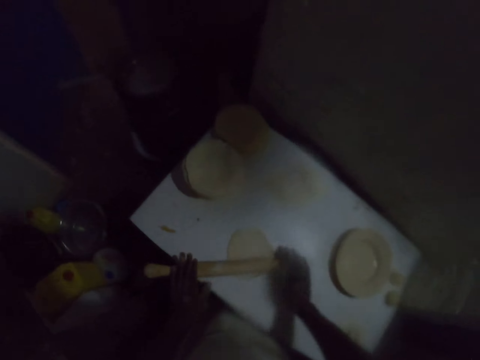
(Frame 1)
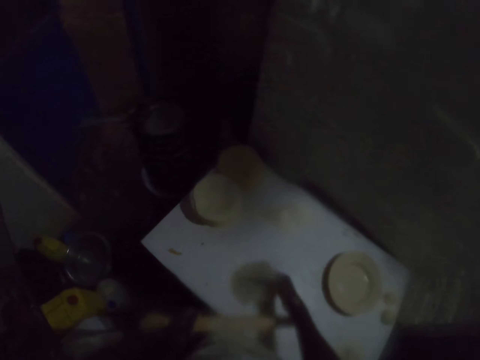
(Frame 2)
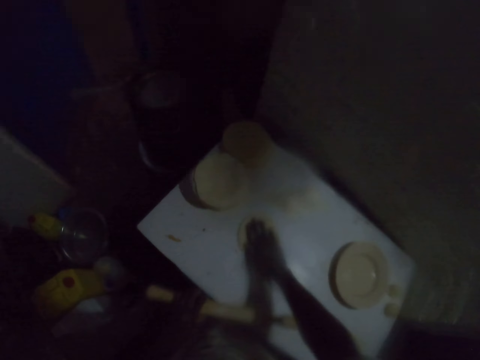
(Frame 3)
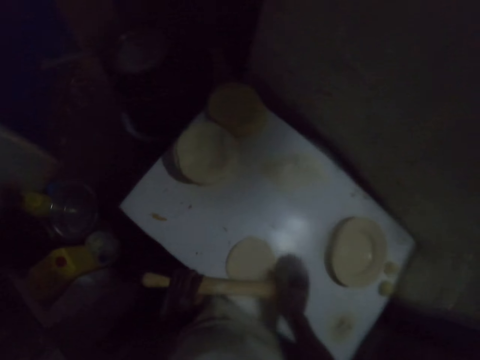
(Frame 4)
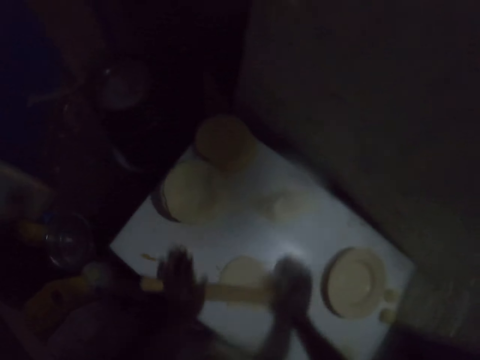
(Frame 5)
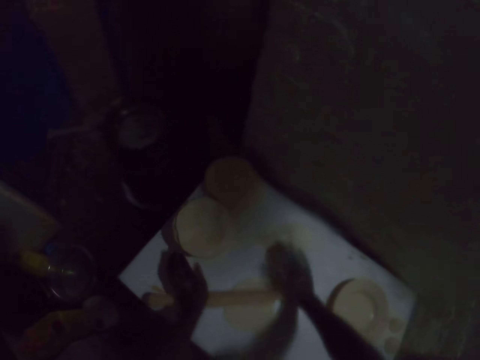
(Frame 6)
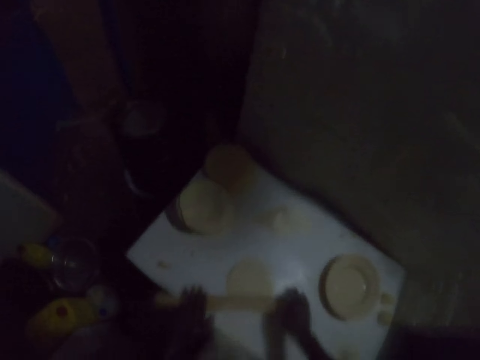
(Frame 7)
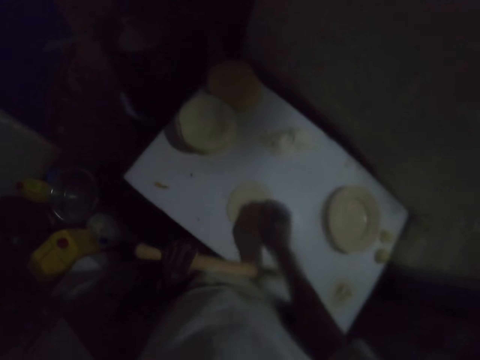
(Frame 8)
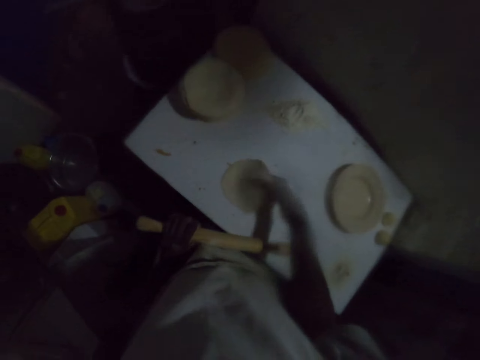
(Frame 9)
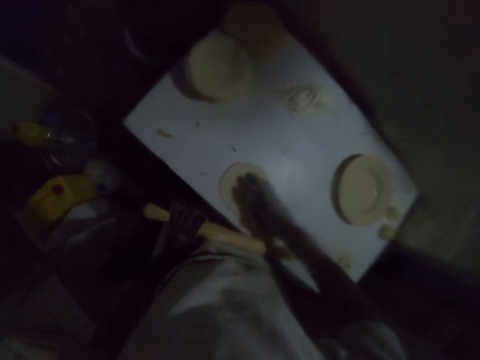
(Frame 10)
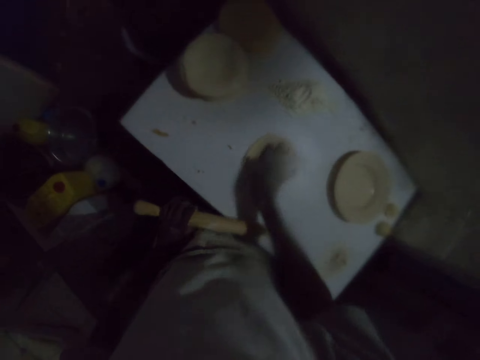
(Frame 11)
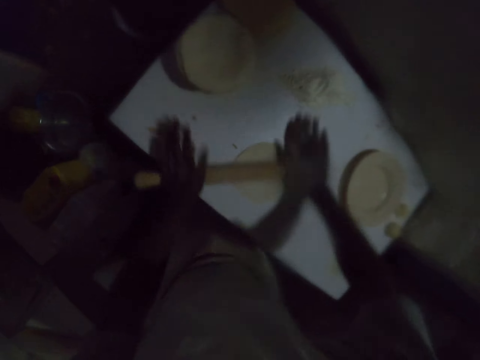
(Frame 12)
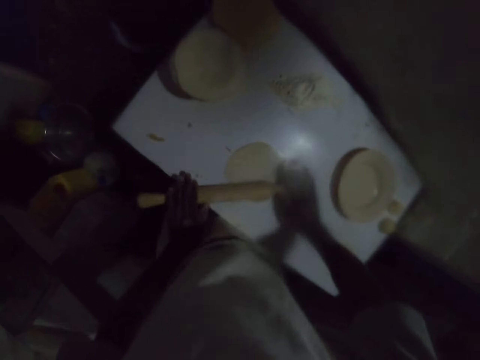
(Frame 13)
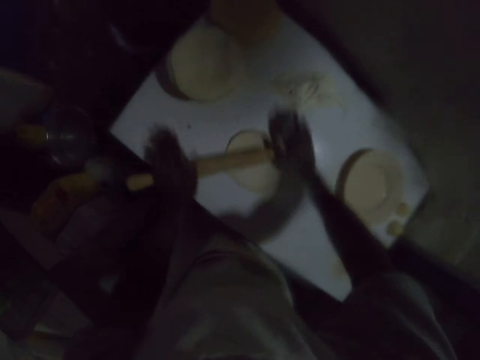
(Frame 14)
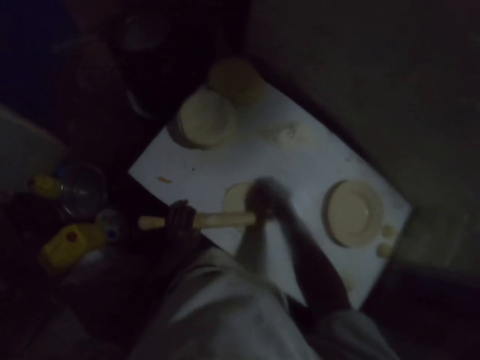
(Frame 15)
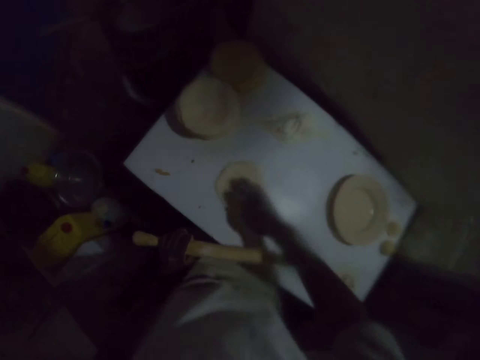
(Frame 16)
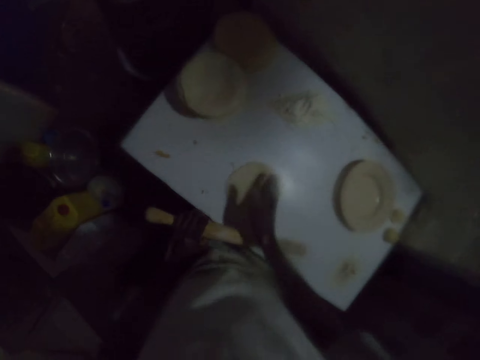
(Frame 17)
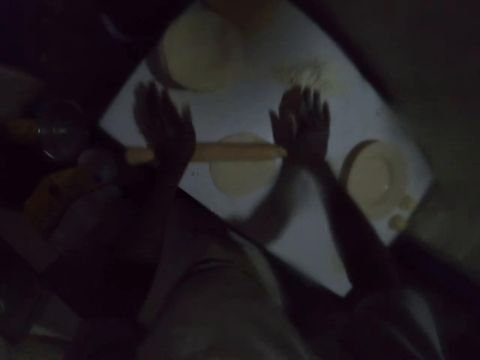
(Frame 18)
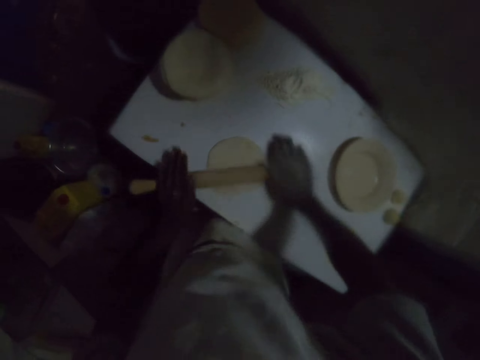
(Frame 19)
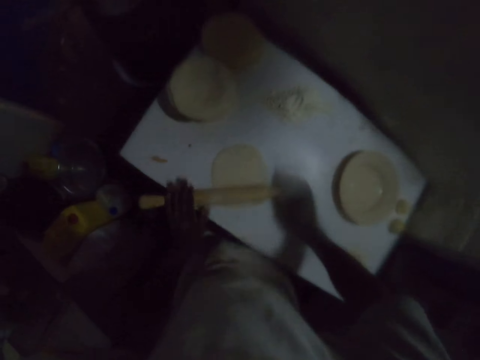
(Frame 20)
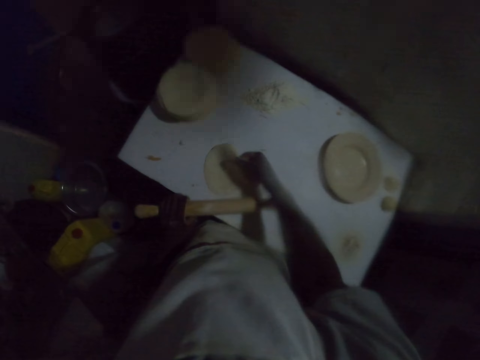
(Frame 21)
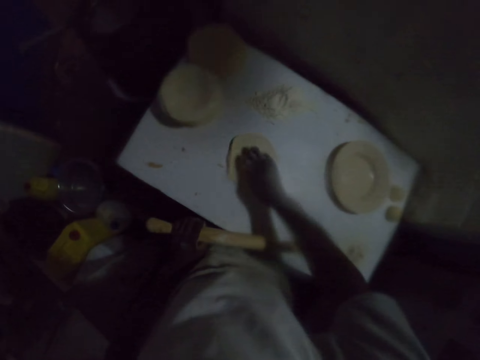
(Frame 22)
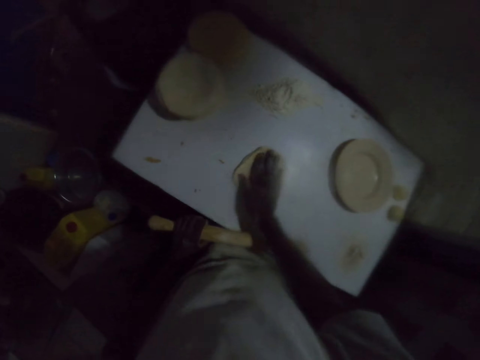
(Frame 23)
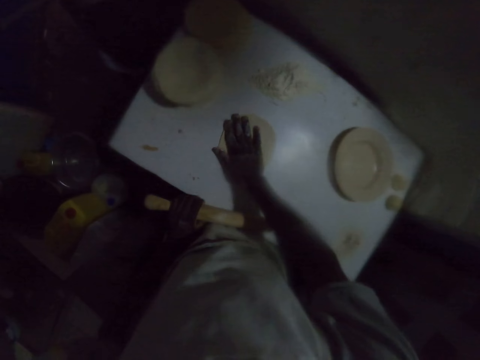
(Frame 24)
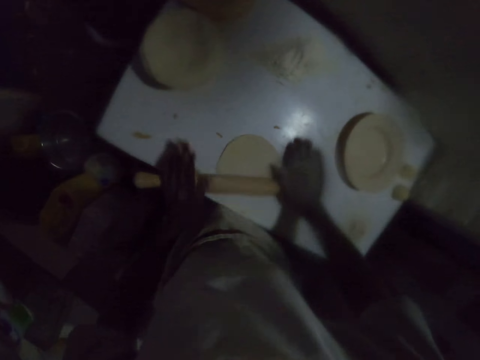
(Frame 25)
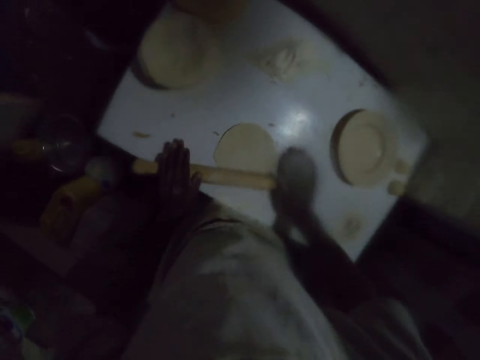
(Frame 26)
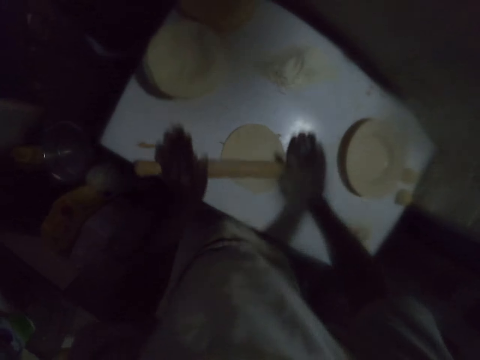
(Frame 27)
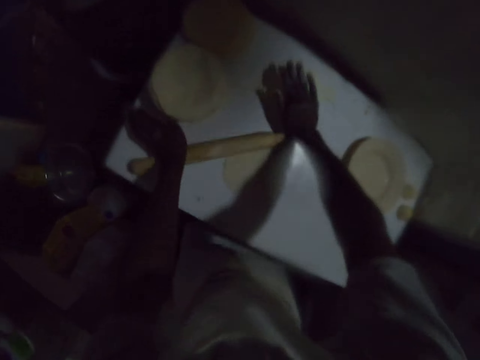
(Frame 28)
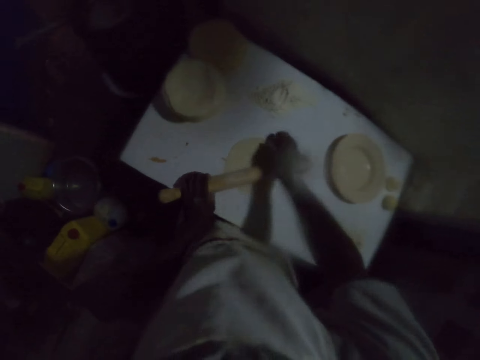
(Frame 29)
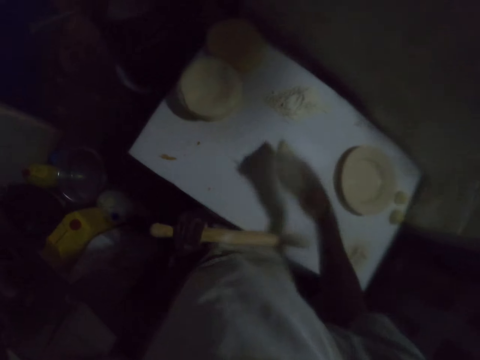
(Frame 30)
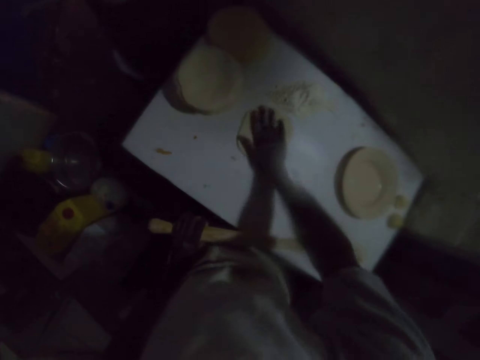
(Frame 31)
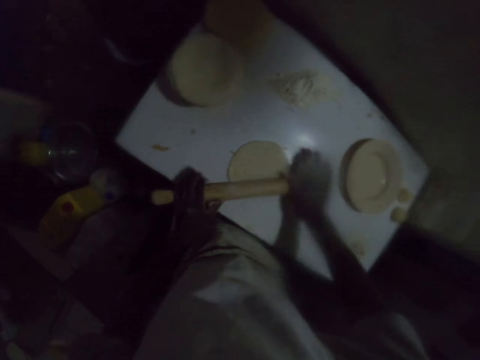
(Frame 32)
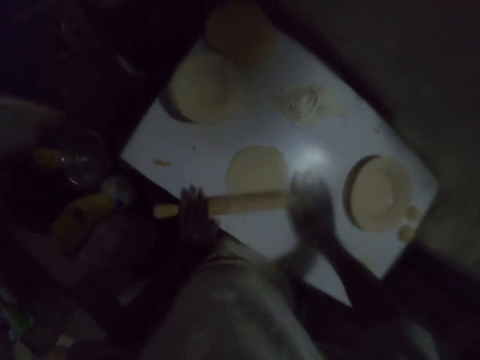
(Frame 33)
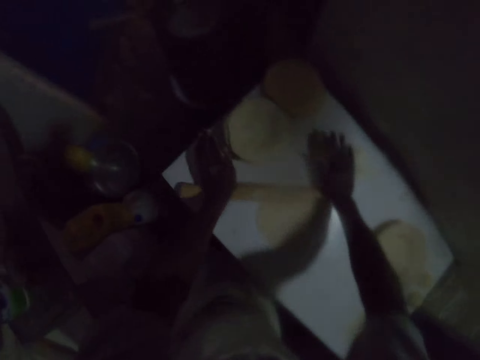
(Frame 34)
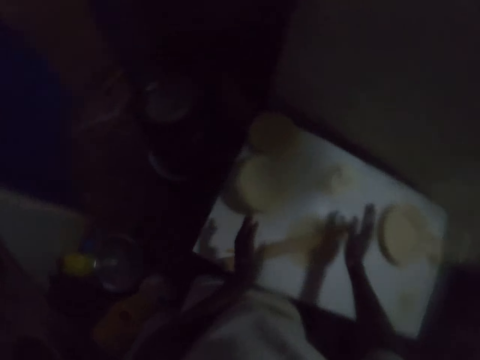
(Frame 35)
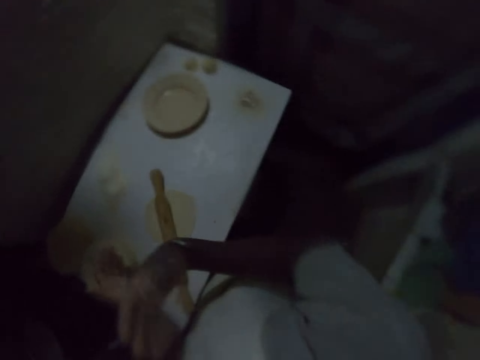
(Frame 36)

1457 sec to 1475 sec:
The camera wearer turns the dough on the table with the right hand. They roll the dough with a rolling pin or rolling stick. They turn the dough on the table with the right hand. They roll the dough with the rolling pin. They turn the dough on the table with the right hand. They roll the dough with the rolling pin. They turn the dough on the table with the right hand. They roll the dough with the rolling pin. They turn the dough on the table with the right hand. They roll the dough with the rolling pin. They leave the rolling stick on the table.

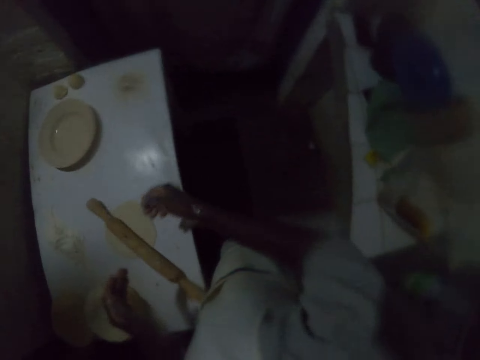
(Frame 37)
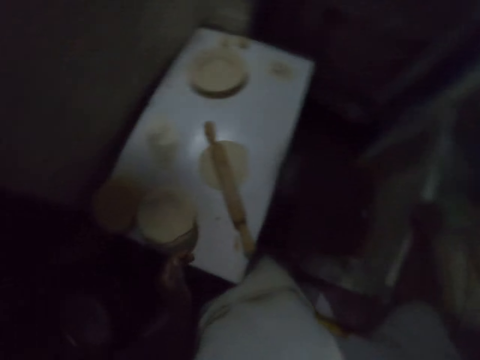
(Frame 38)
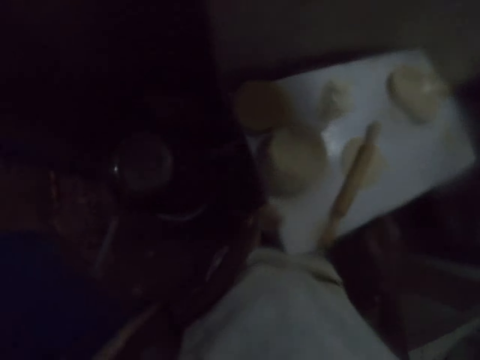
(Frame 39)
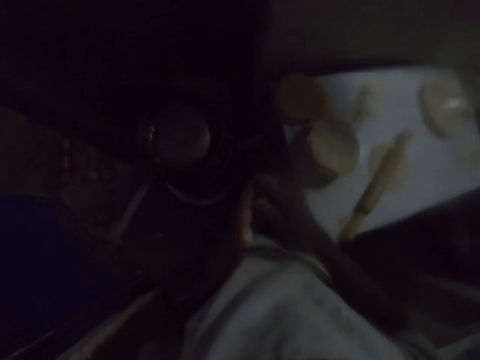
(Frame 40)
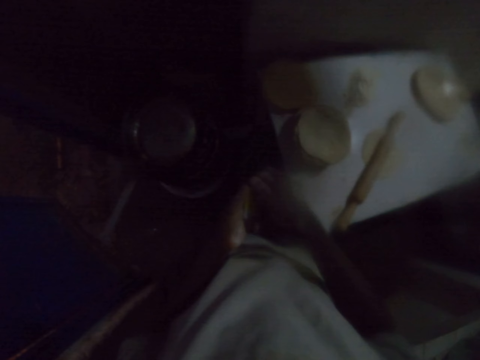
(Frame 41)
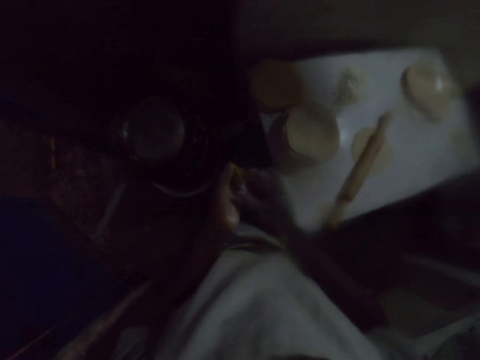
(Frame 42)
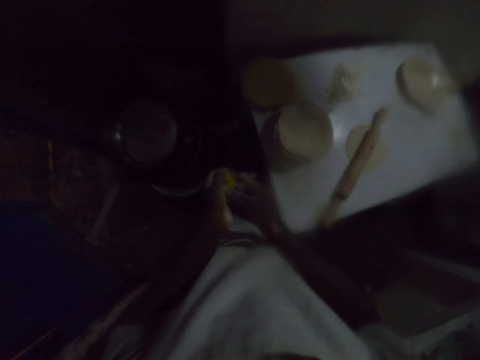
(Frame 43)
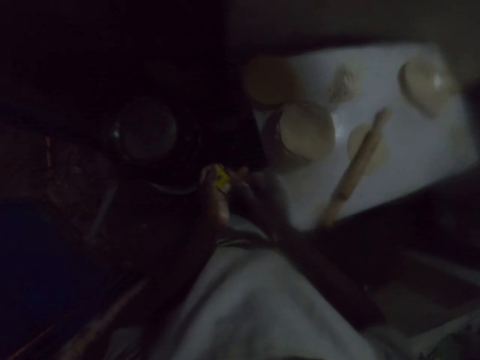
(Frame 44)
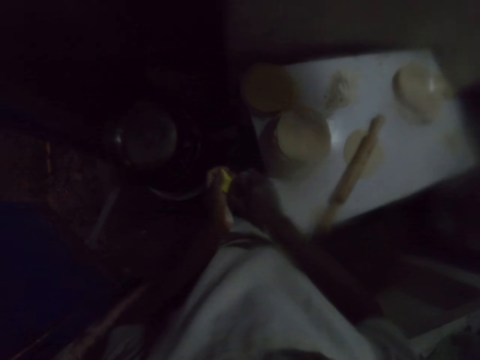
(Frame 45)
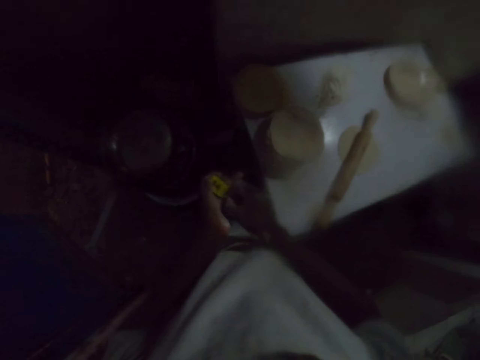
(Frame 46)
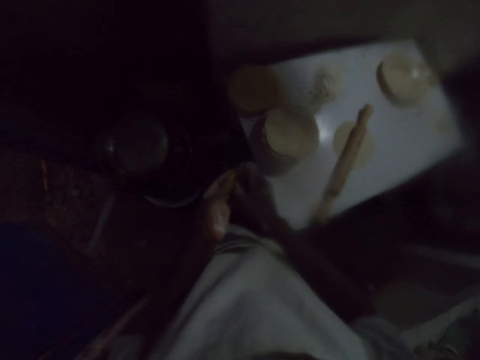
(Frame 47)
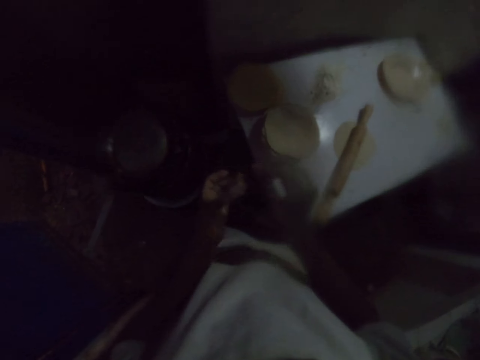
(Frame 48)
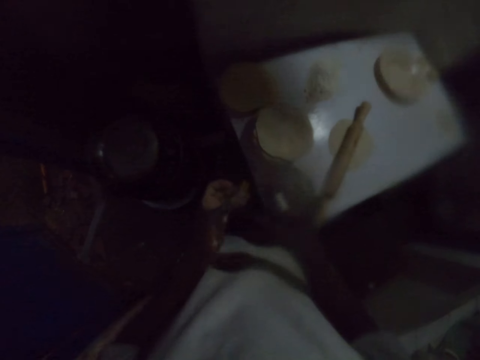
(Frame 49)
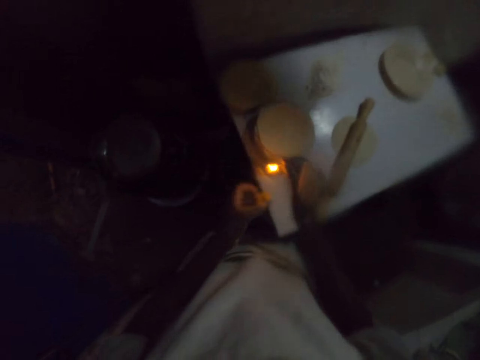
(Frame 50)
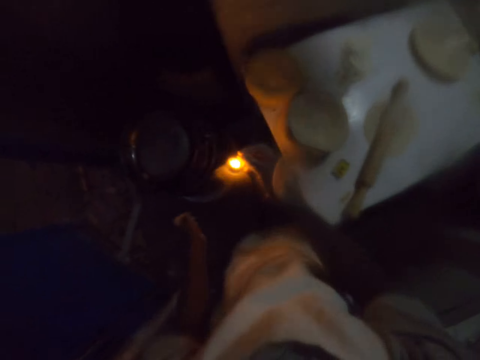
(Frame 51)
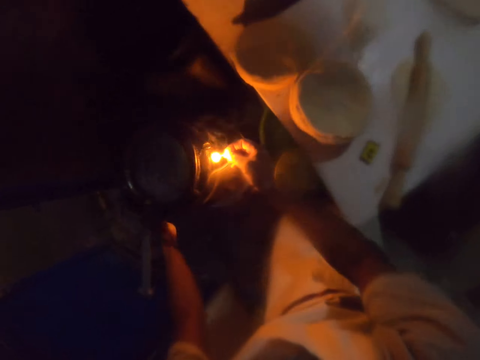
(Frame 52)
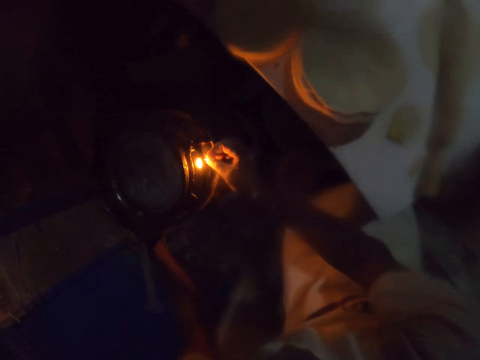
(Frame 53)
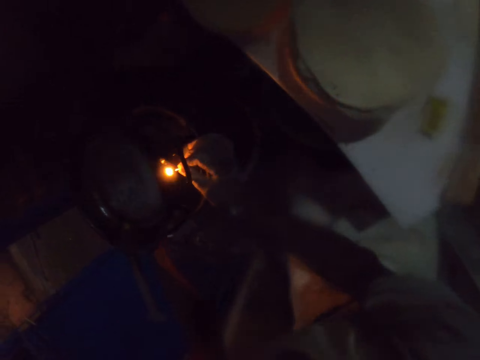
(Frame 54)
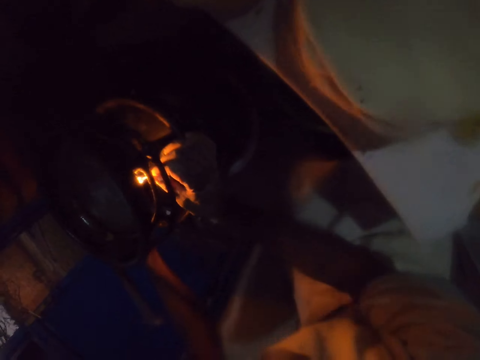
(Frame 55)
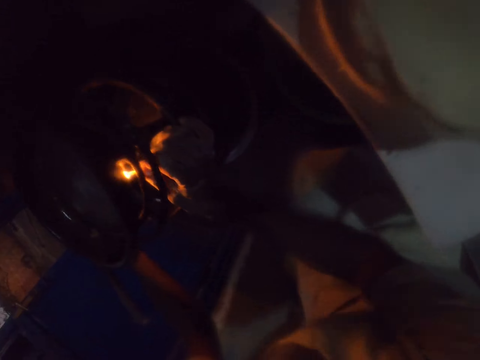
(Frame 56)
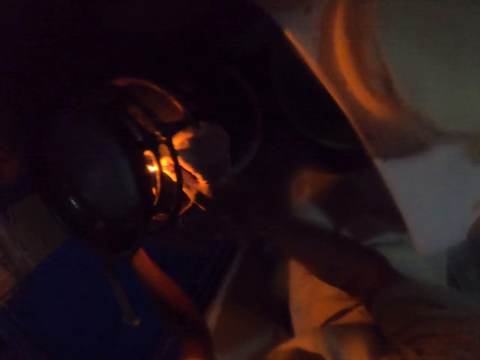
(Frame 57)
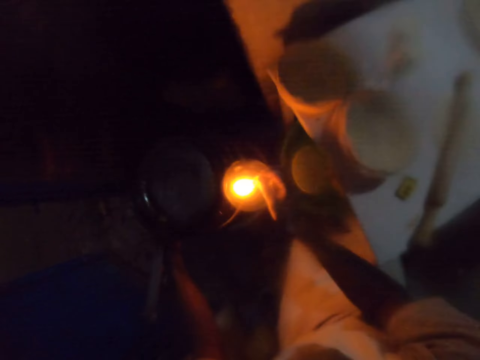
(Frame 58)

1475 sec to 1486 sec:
The camera wearer wipes the hands. They take a matchbox. They open the matchbox. They take a match stick with the right hand. They light the match stick. They turn on the gas and light up the gas with the right hand.
